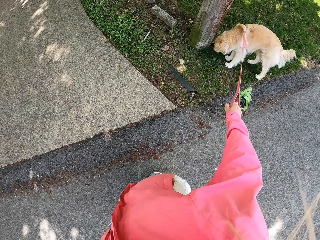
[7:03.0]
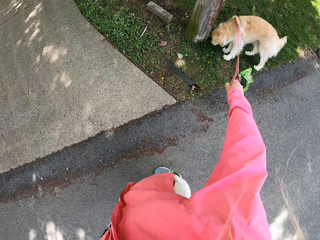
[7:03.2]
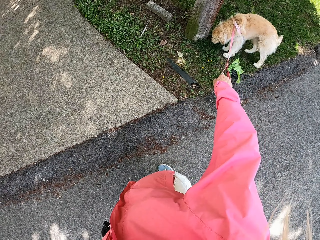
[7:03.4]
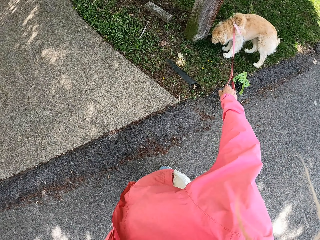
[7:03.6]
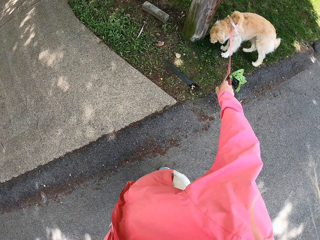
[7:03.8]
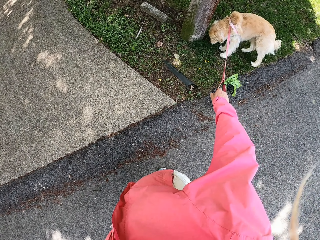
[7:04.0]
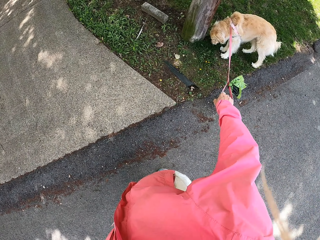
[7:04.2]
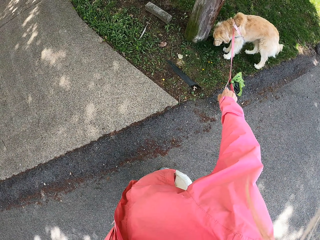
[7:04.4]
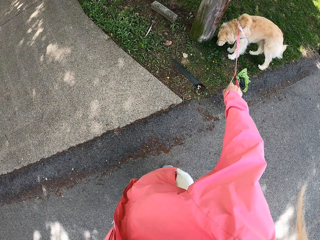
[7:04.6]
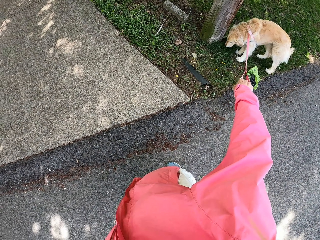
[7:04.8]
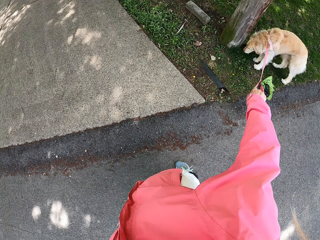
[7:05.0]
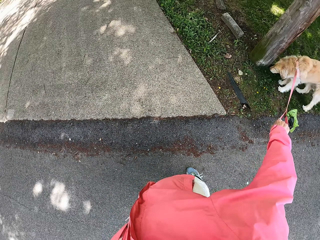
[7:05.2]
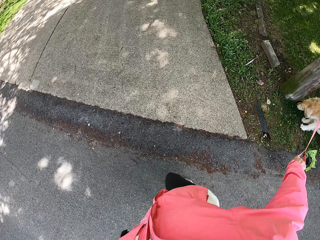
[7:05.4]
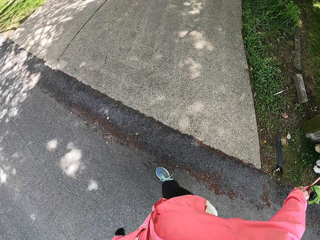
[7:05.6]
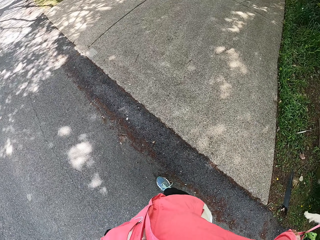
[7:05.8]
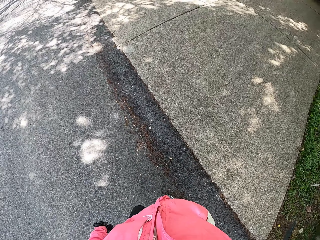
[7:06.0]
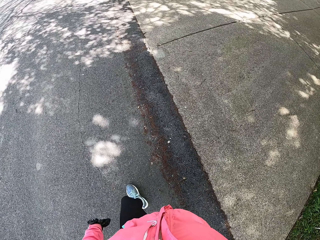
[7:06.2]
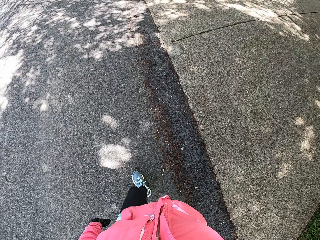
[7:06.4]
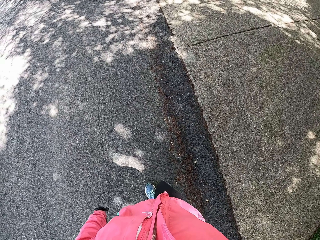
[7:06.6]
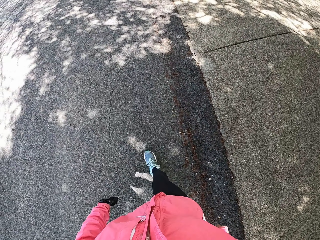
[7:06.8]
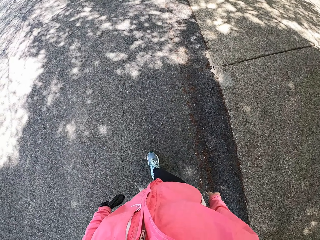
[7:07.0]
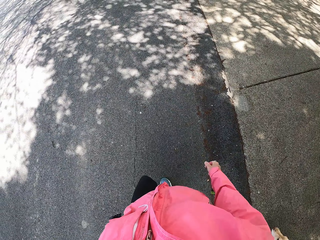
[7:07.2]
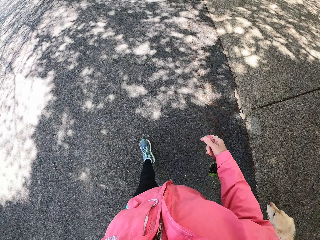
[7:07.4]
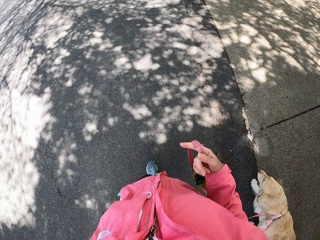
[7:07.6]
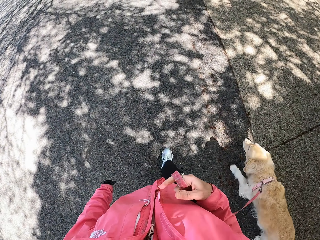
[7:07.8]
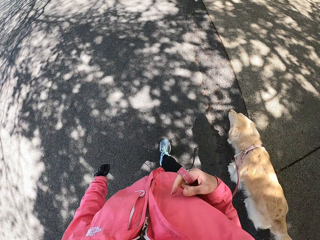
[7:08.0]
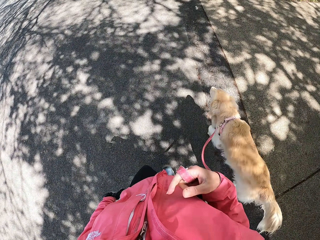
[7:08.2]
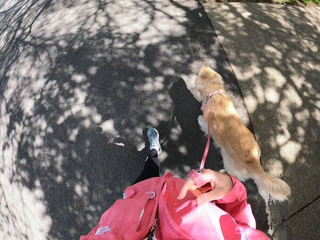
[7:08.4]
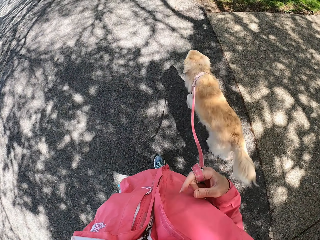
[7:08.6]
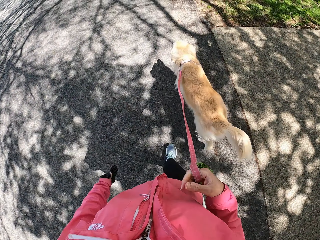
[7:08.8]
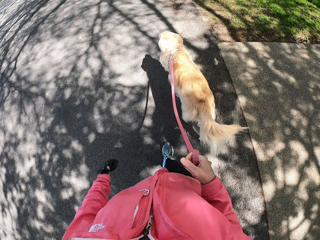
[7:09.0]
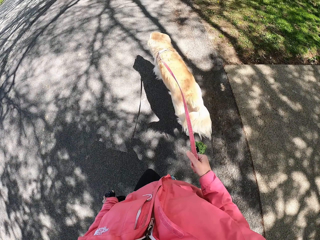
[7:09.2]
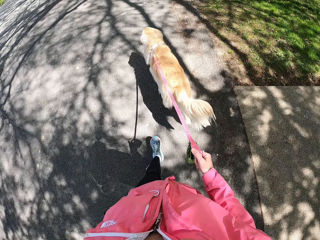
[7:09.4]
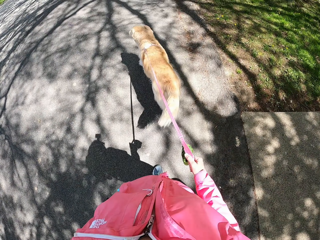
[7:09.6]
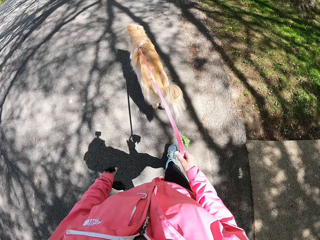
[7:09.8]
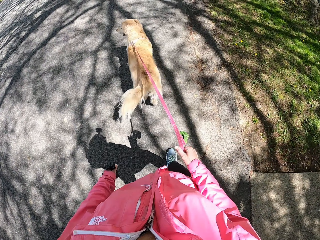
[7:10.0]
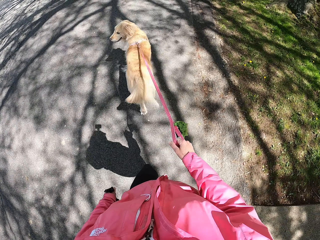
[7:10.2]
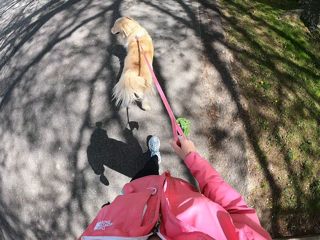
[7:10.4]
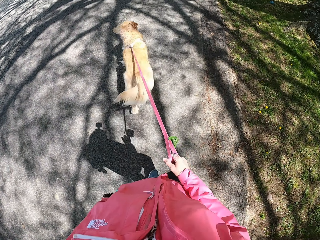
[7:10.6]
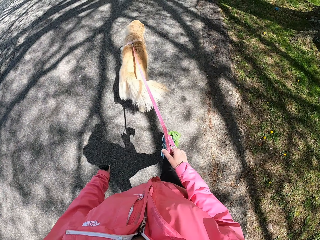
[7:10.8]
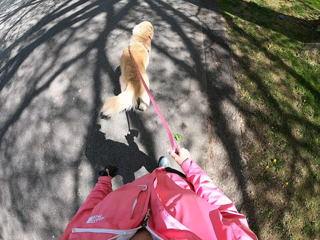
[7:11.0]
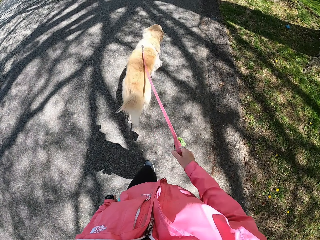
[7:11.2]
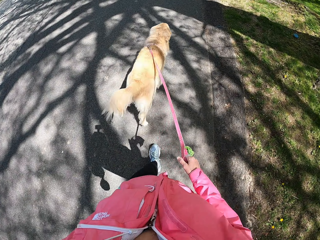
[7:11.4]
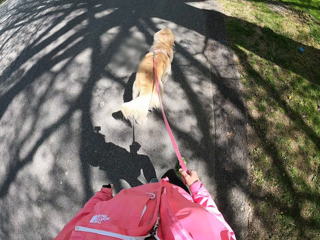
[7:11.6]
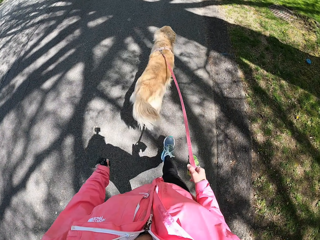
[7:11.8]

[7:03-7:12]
The camera wearer walks with a dog on a leash.

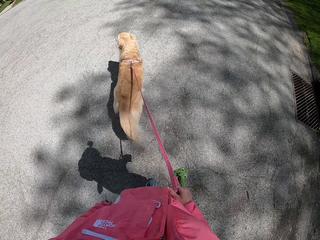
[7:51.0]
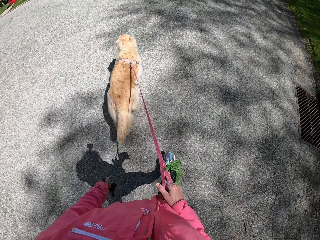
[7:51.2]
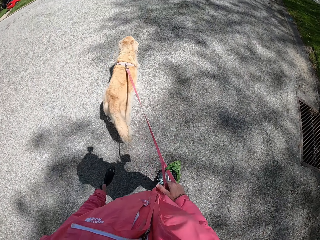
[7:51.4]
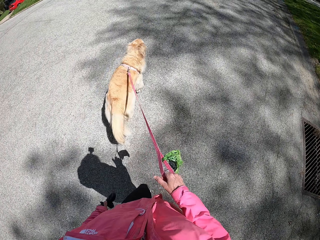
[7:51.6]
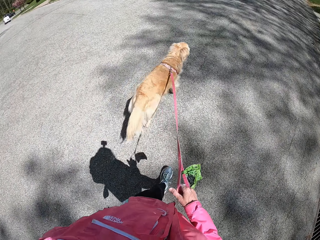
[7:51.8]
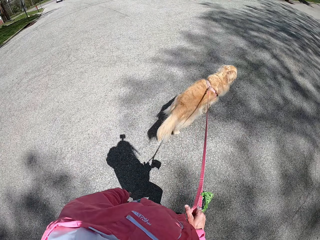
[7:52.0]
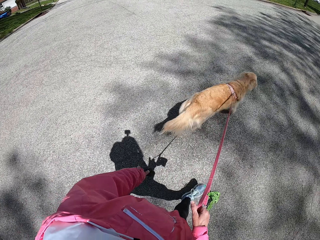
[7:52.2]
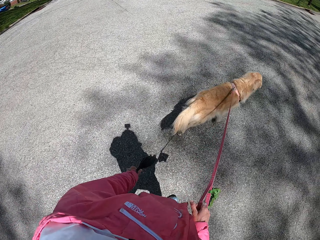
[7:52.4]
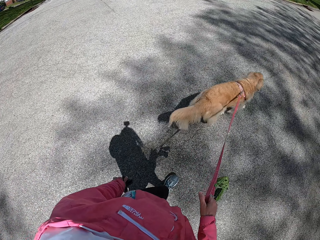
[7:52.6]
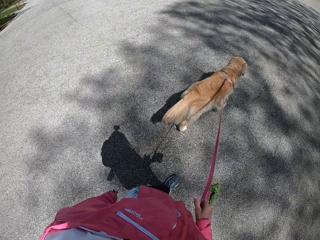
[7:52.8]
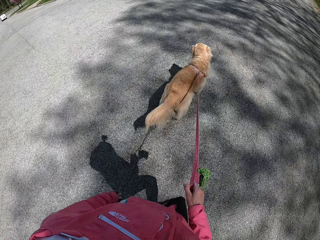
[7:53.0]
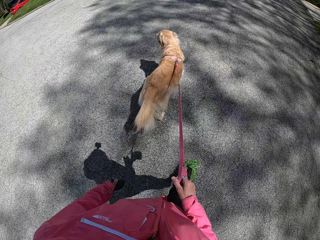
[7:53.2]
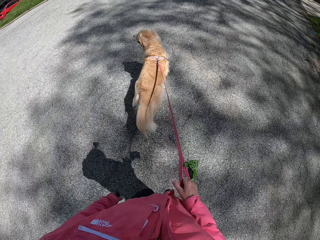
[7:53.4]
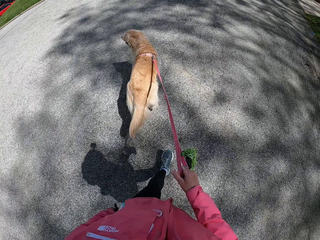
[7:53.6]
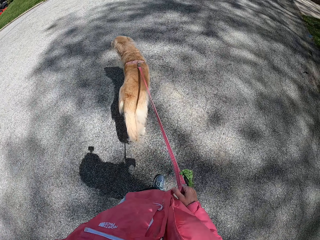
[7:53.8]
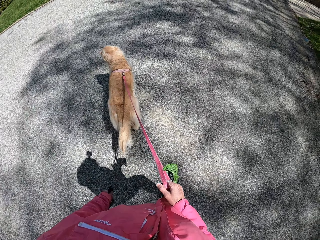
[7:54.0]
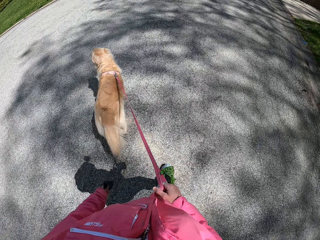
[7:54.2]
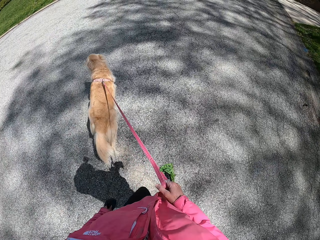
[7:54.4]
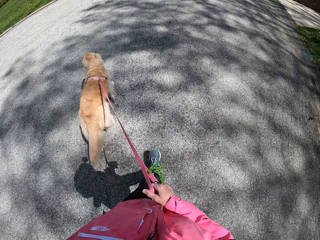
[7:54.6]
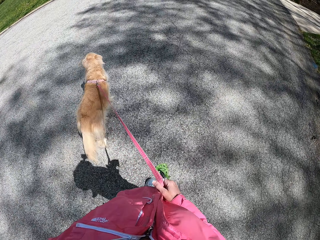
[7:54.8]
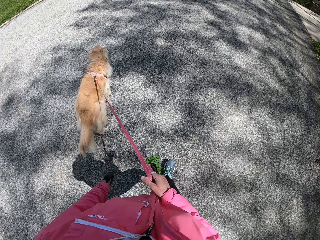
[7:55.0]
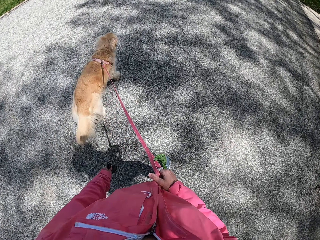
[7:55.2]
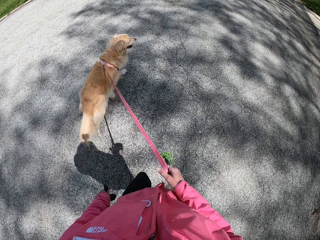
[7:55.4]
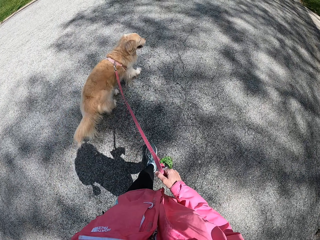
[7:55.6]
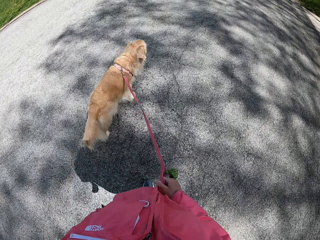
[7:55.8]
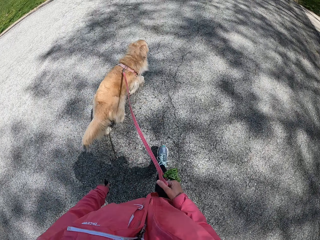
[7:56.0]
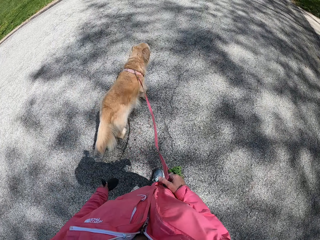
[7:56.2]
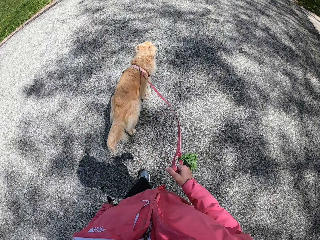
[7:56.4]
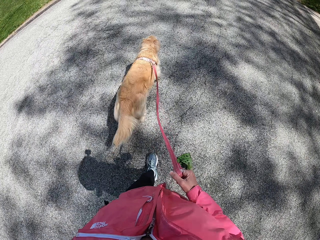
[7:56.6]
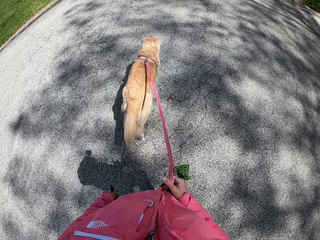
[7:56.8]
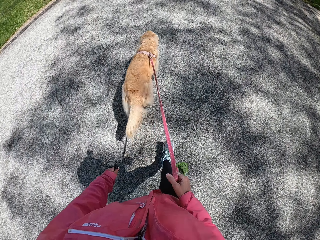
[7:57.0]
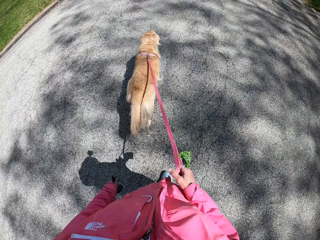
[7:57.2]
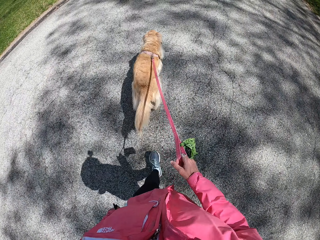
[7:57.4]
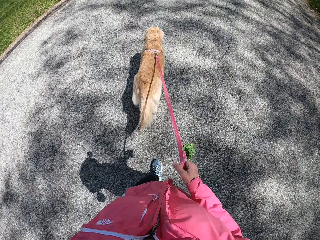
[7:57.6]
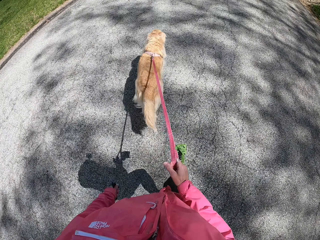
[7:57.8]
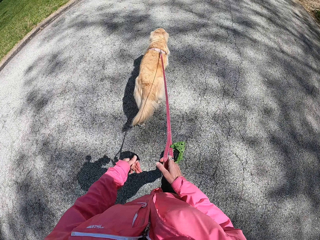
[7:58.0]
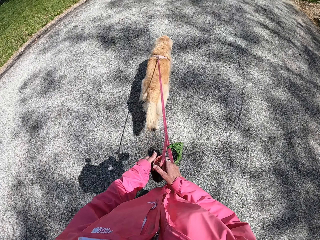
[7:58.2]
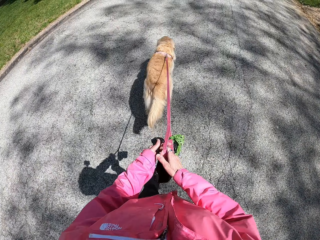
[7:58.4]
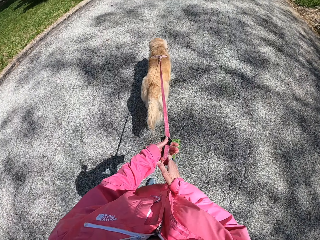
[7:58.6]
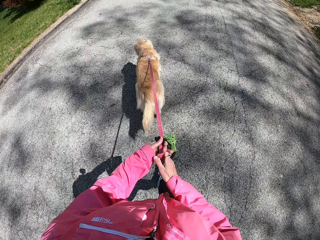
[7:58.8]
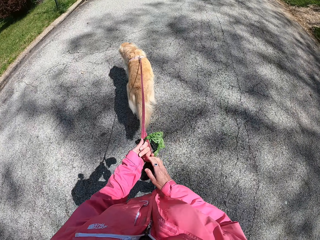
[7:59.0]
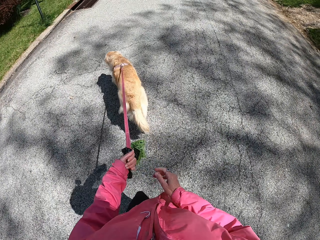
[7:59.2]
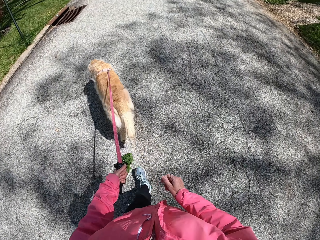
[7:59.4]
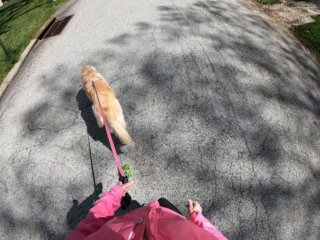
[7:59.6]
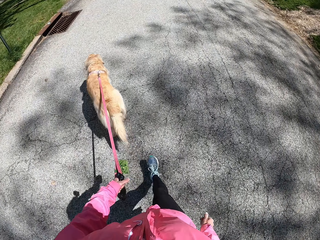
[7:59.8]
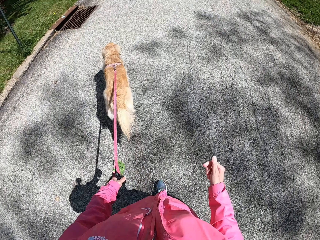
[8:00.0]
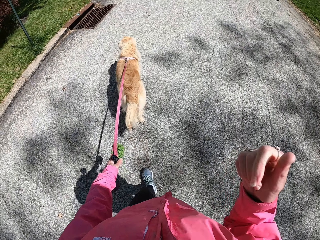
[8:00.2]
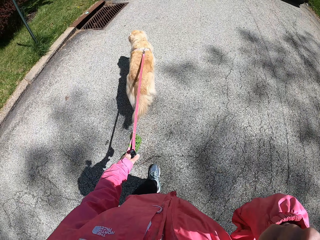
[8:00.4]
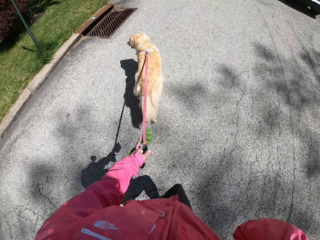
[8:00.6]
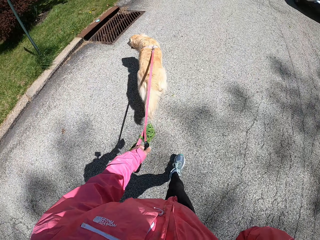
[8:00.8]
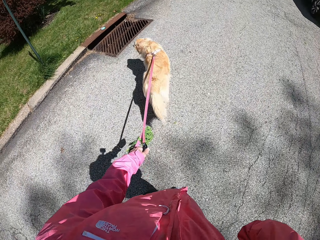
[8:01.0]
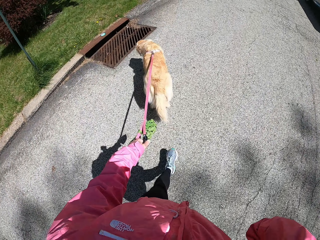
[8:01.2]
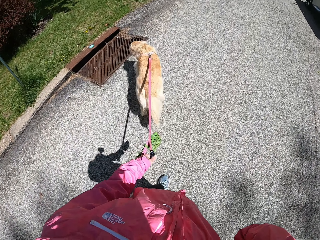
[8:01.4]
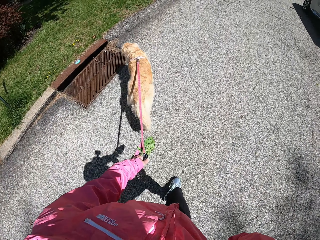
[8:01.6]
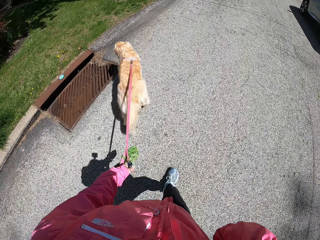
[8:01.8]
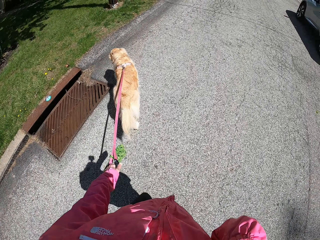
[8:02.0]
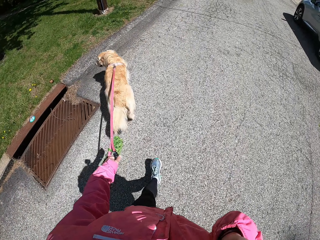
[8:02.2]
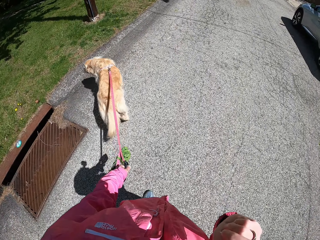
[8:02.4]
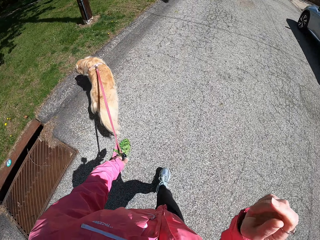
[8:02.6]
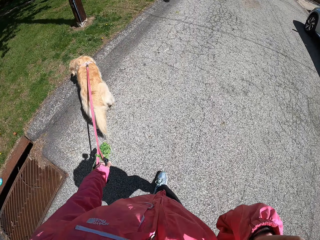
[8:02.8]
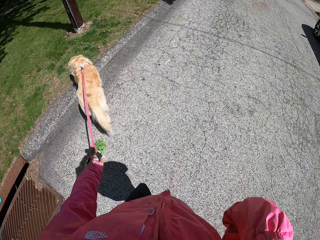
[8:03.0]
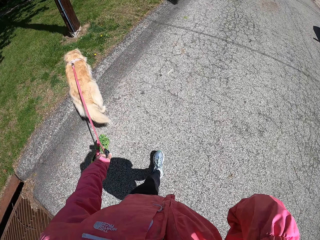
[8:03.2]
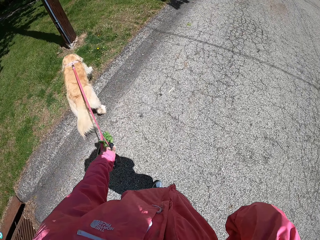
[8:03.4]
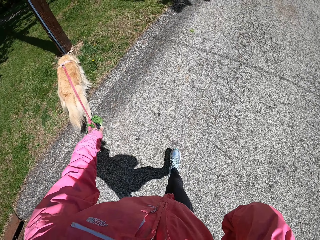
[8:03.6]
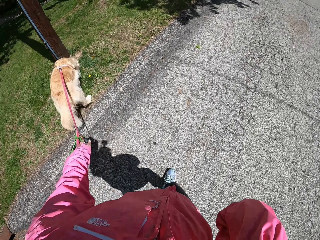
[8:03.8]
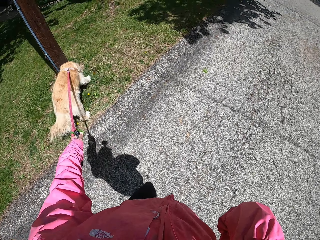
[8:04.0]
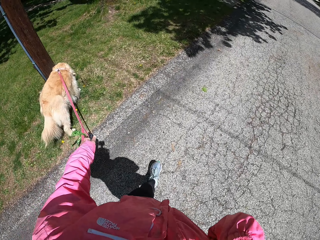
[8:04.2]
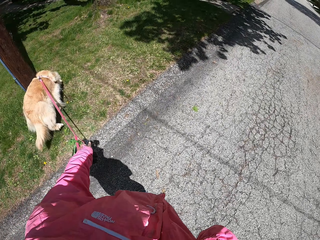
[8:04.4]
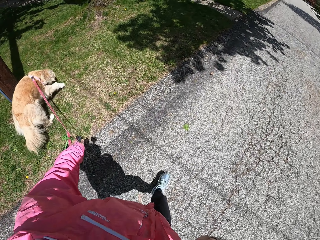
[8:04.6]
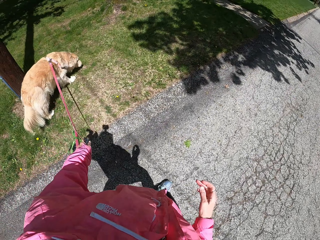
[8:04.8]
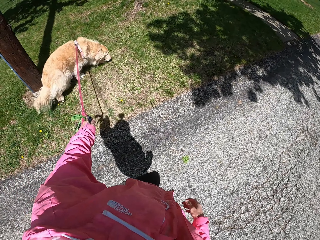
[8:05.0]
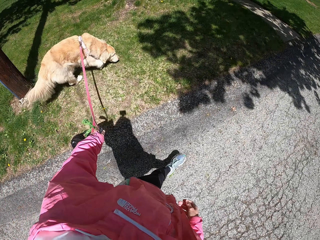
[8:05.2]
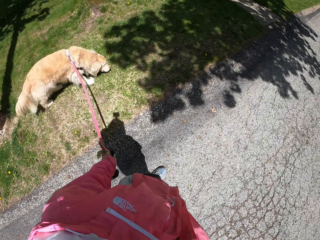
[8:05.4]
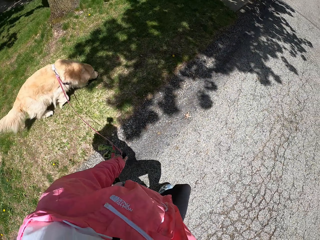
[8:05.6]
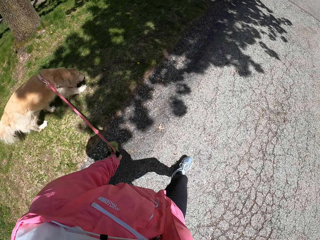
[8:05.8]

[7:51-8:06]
The camera wearer looks around. She holds a dog poop bag with her right hand. She holds a leash with her left hand. She touches something. She raises her hand.
